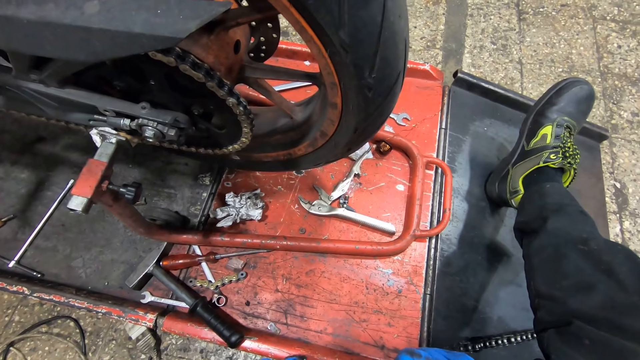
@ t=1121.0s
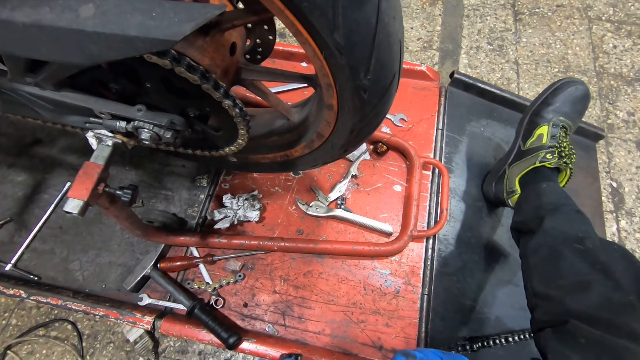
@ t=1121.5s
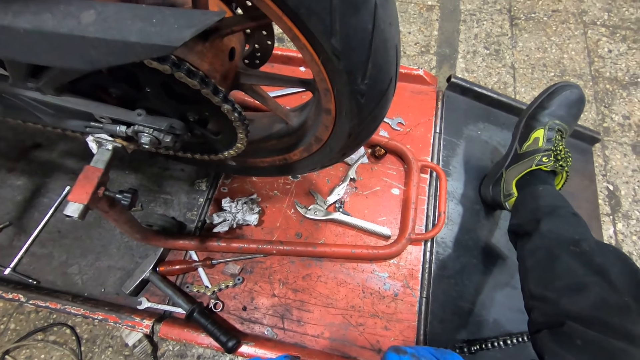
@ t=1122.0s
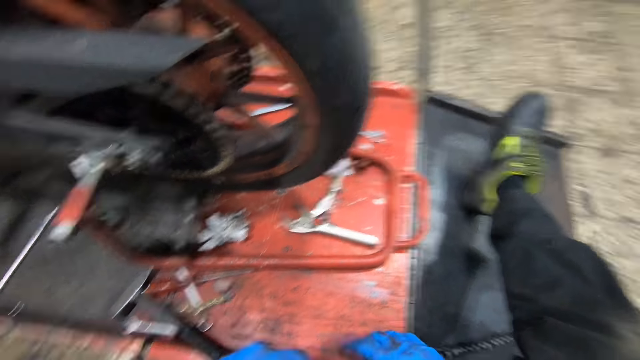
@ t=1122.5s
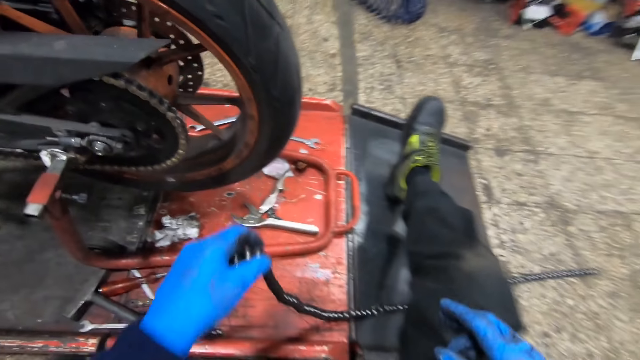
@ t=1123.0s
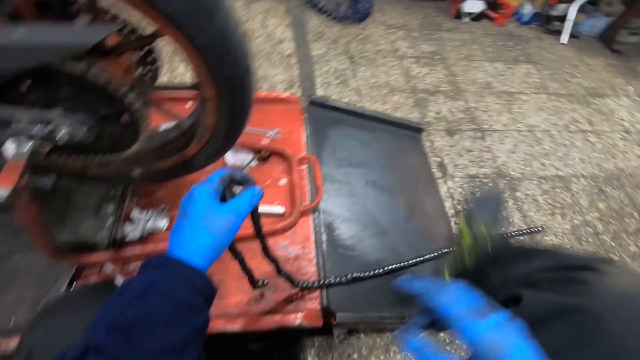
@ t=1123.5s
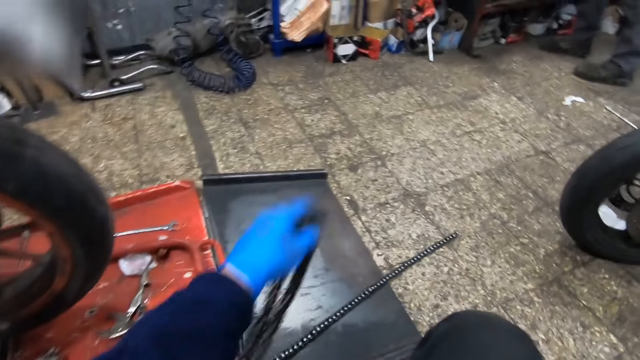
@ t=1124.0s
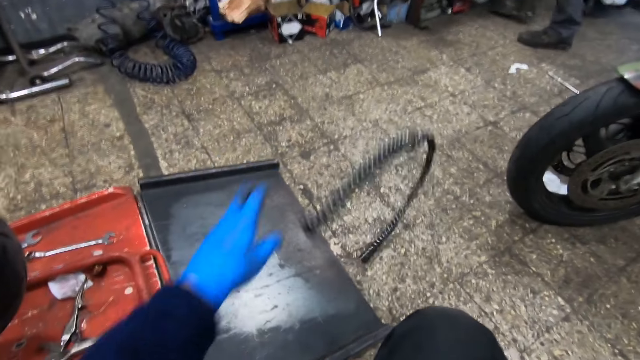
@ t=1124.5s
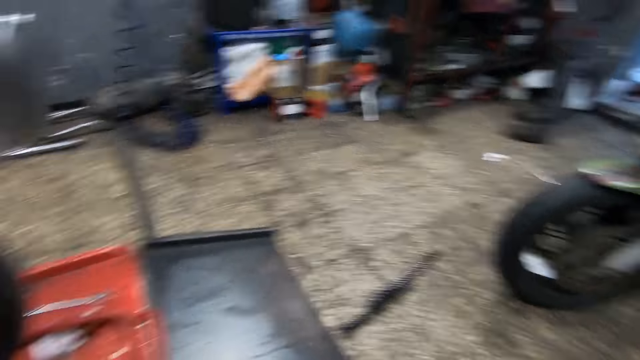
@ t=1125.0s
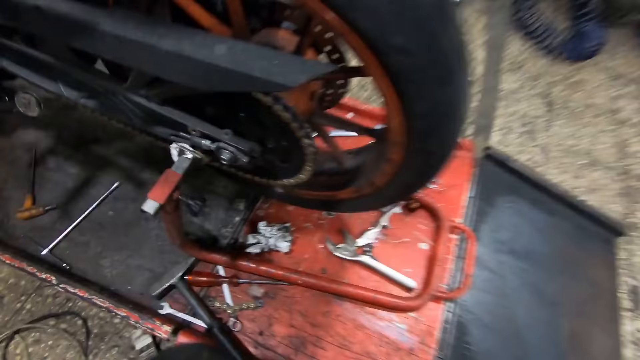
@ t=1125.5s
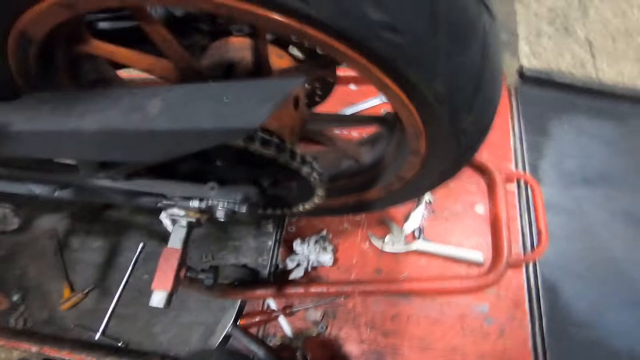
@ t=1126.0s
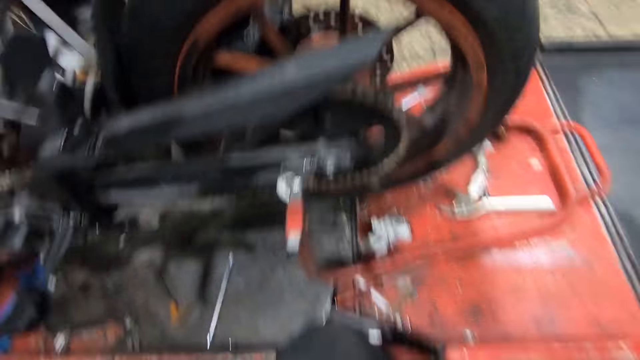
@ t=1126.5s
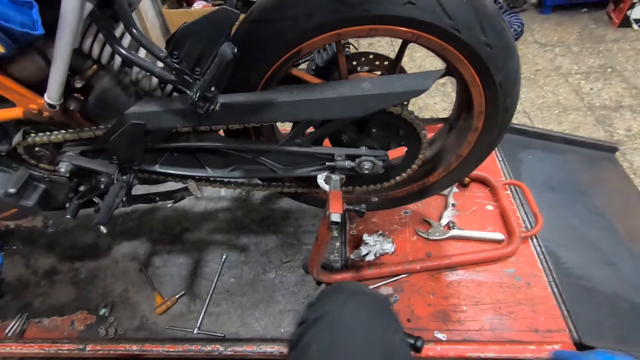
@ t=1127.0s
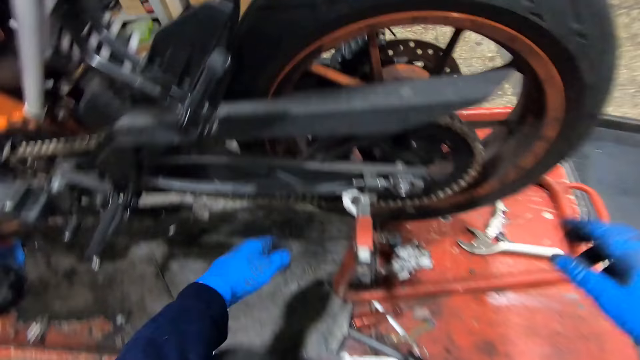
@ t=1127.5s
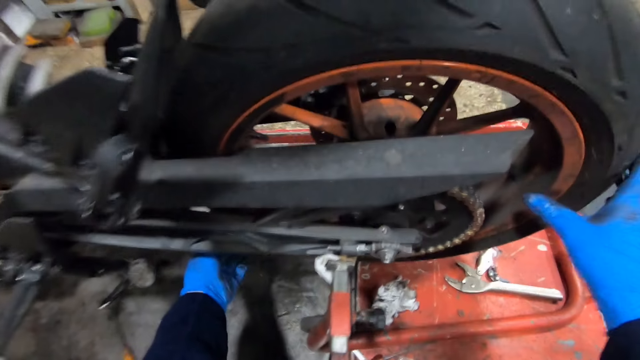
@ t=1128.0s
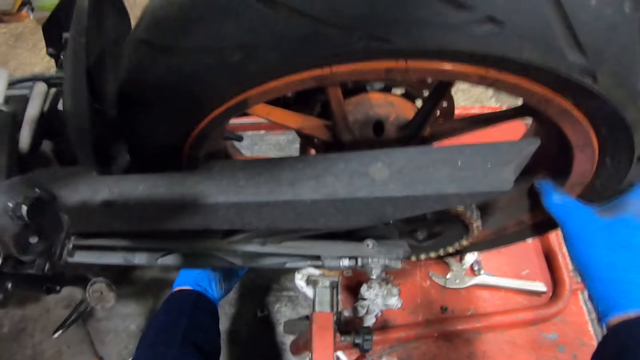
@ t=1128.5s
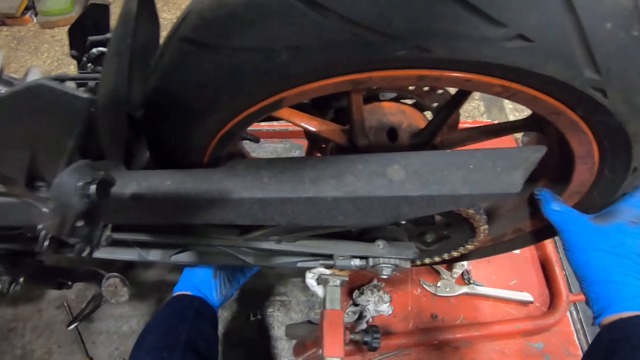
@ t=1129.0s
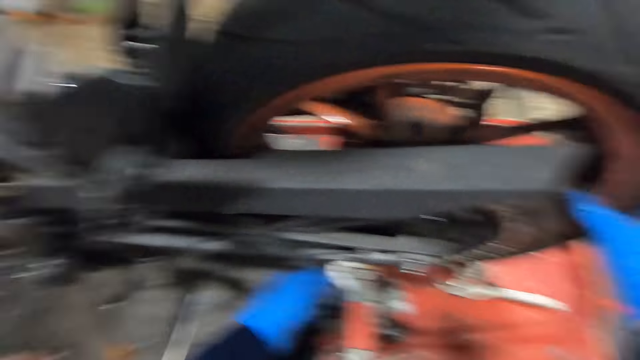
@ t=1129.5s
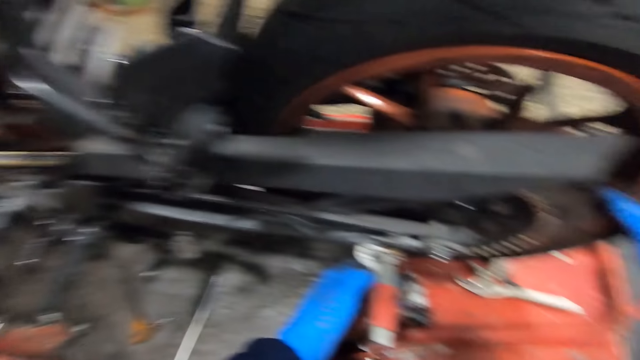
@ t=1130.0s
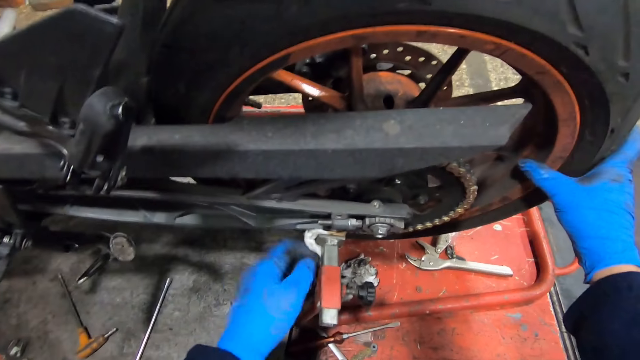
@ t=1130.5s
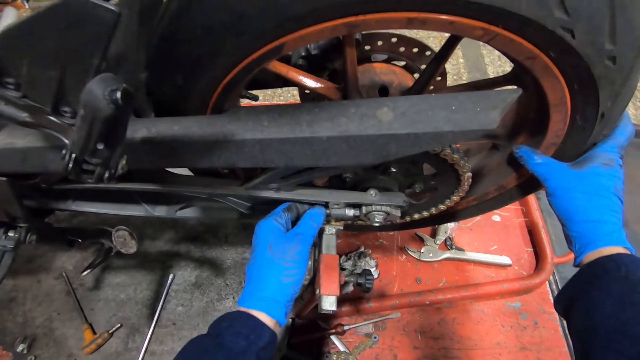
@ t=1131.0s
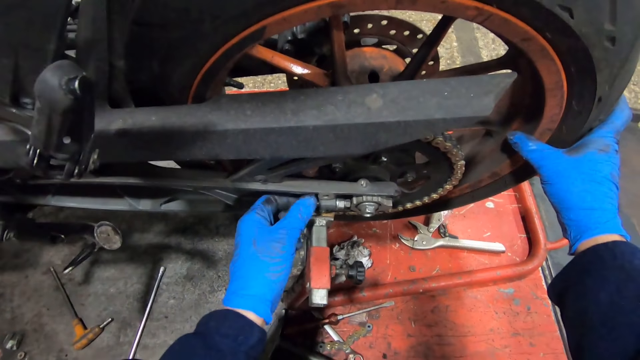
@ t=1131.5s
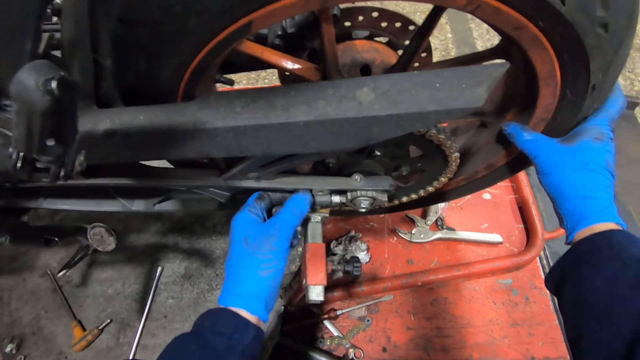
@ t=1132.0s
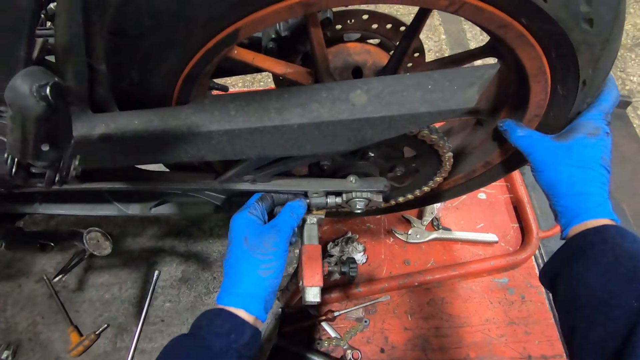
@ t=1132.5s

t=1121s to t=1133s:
The camera wearer adjusts his right leg. He throws the chain on the floor with his left hand. He holds the rear tire with his two hands. He touched the bike tire. He loosens a screw on the bike with his left hand. He moves something.

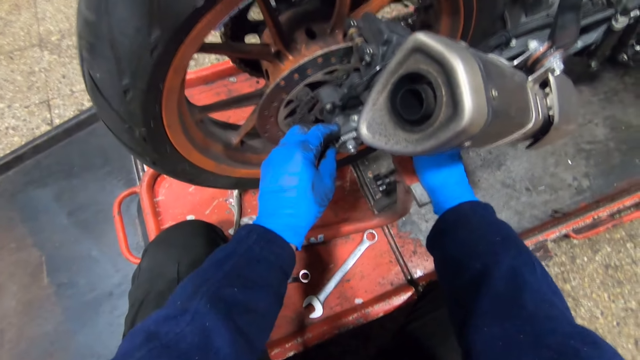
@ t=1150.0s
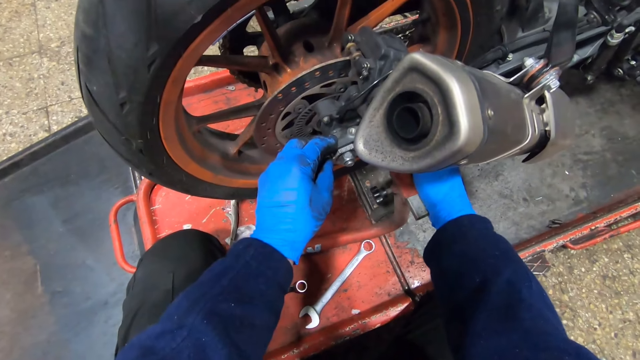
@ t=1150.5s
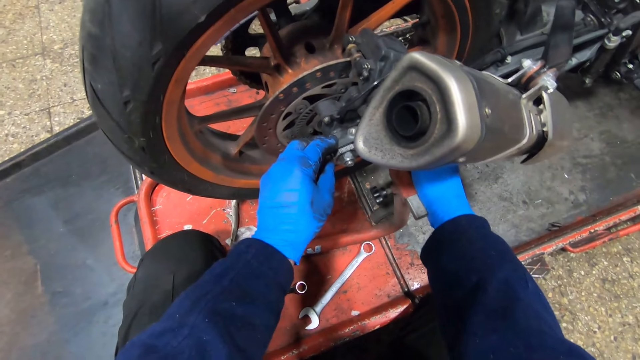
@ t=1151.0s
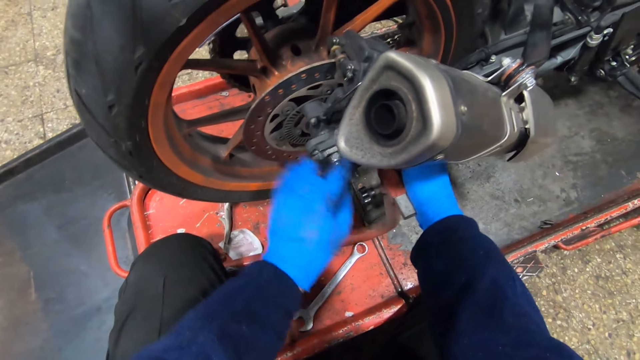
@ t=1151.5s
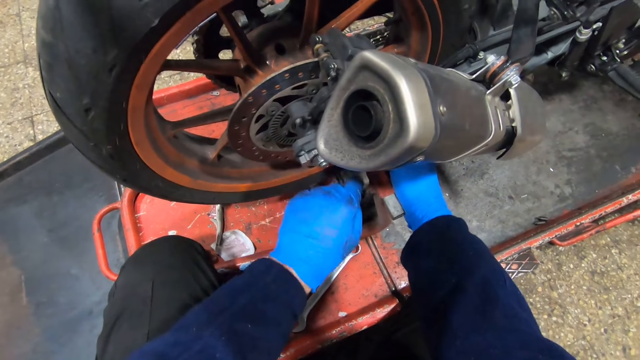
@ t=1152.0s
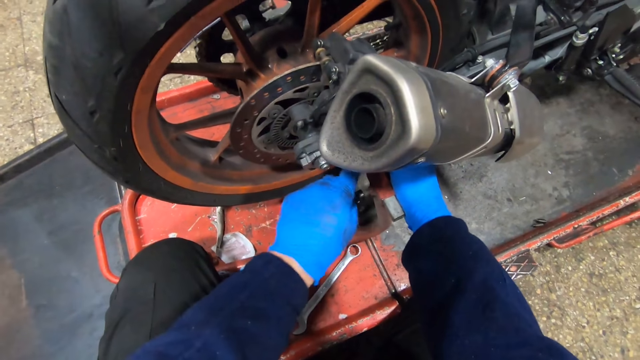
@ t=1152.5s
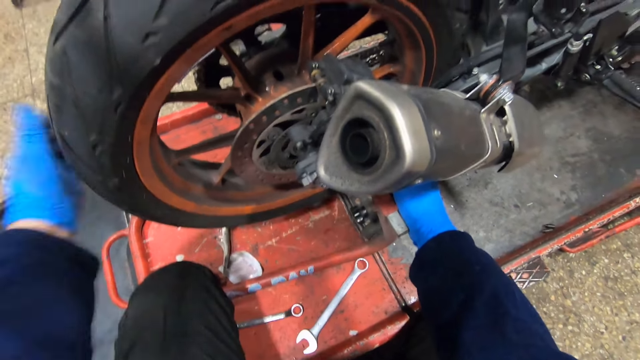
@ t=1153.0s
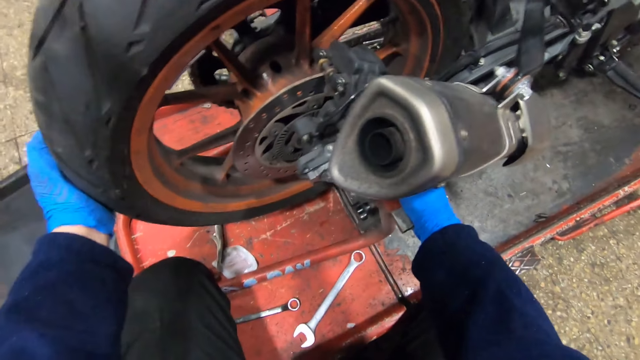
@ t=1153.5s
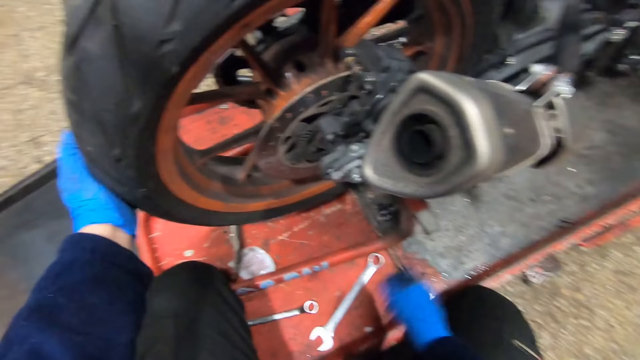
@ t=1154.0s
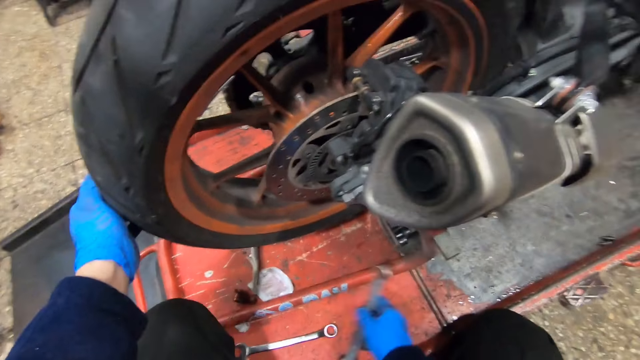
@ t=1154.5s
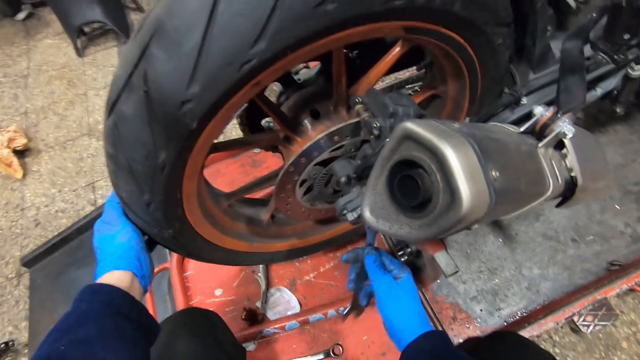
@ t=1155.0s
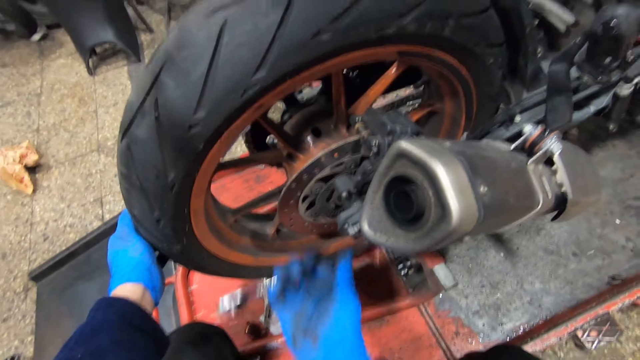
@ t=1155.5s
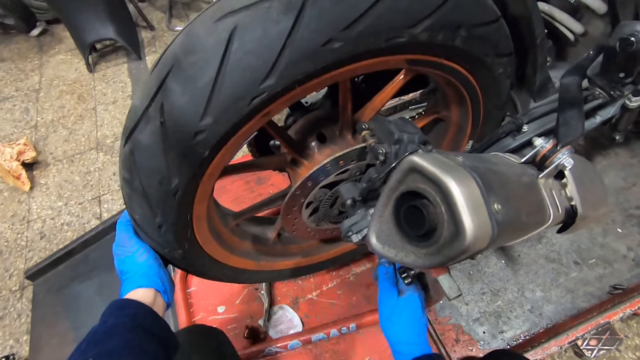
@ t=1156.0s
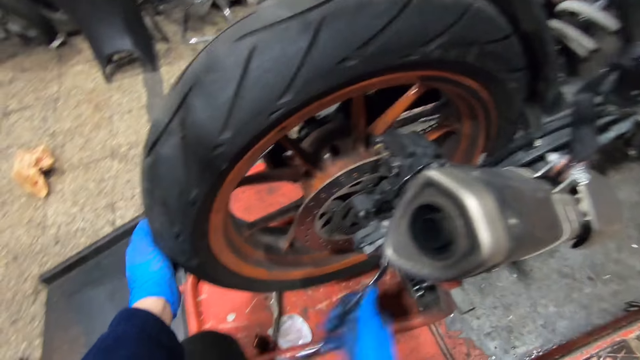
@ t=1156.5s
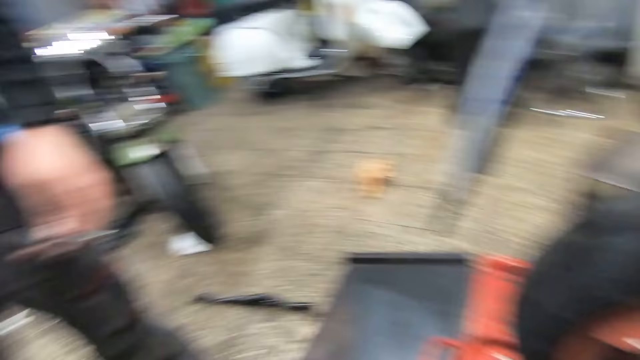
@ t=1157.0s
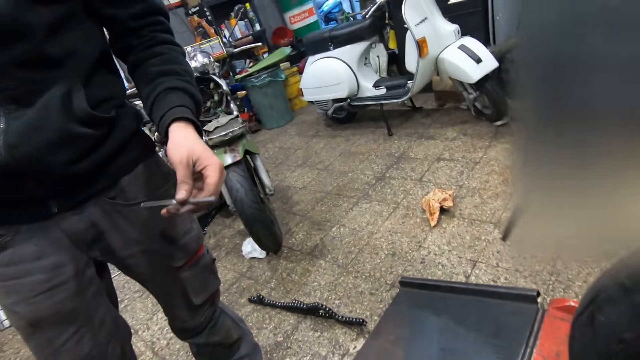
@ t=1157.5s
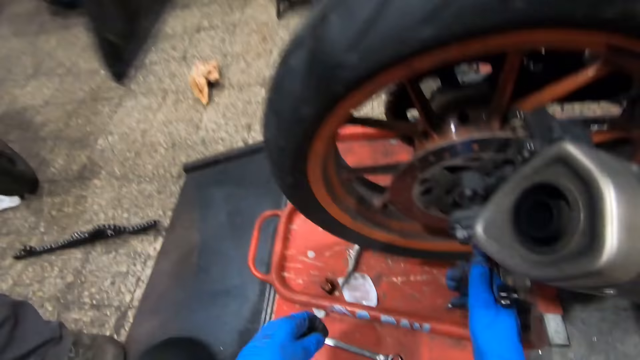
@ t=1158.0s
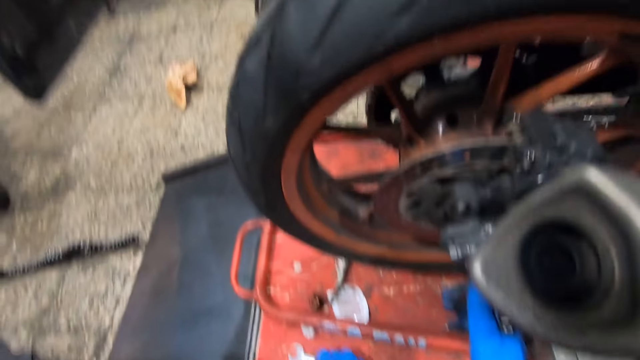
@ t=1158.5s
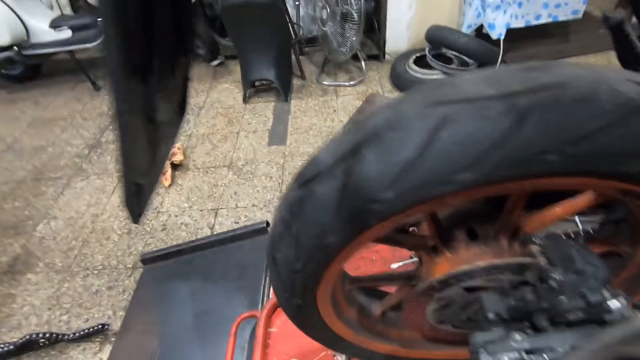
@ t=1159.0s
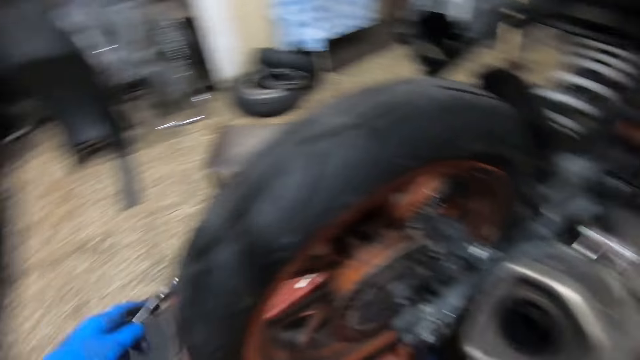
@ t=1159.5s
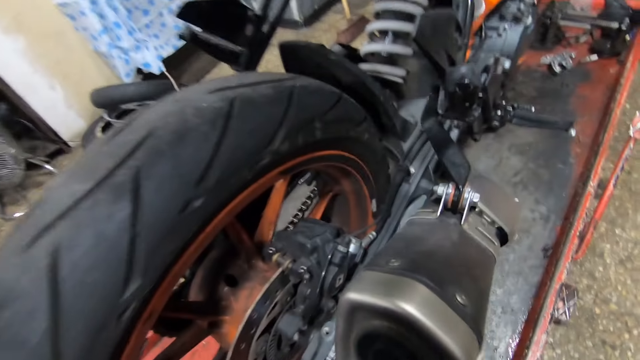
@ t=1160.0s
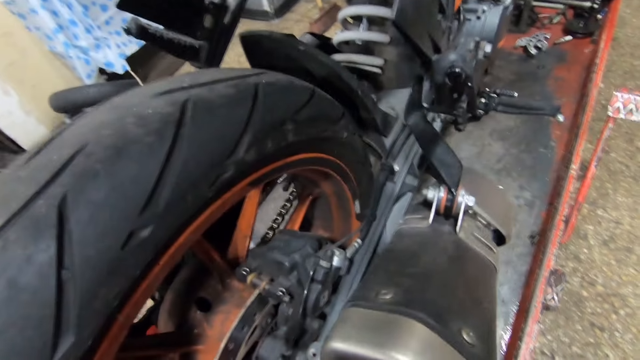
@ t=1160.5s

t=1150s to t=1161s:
The camera wearer fixes something on the bike tire. He loosens a screw with his left hand. He holds the tire with his left hand. He picks up a spanner from the work bench with his right hand. He loosens the screw on the bike with the spanner in his right hand. He looks at a man. He turns to the man. He picks up a spanner from the work bench with his left hand.
